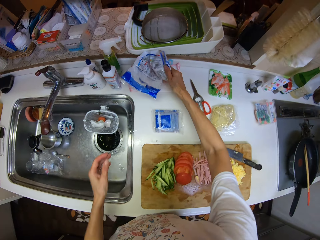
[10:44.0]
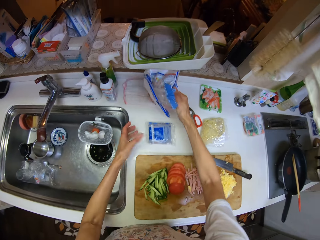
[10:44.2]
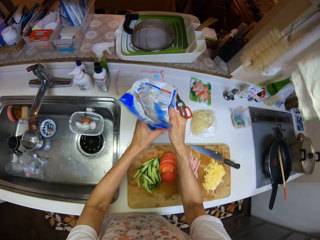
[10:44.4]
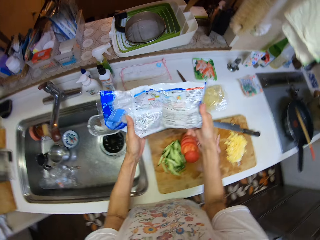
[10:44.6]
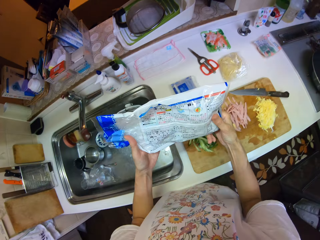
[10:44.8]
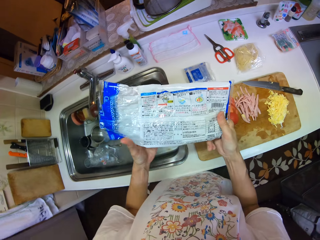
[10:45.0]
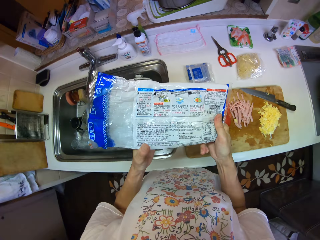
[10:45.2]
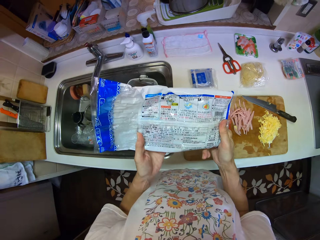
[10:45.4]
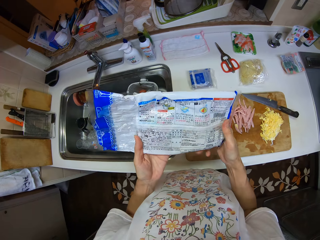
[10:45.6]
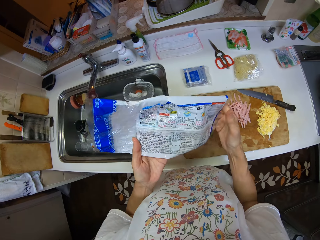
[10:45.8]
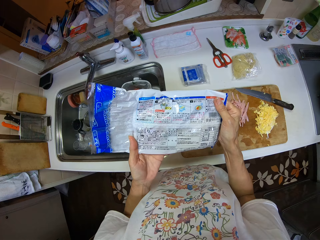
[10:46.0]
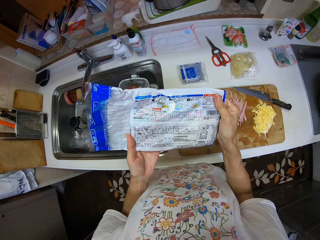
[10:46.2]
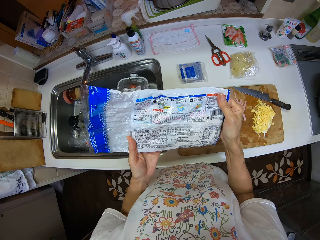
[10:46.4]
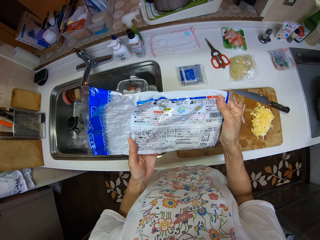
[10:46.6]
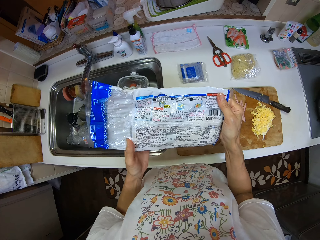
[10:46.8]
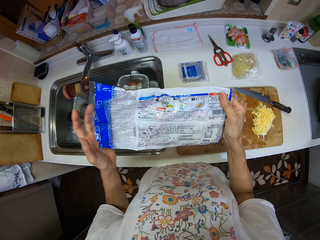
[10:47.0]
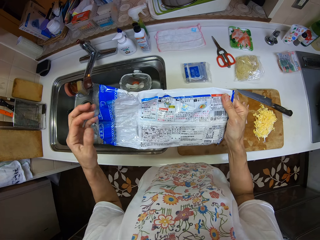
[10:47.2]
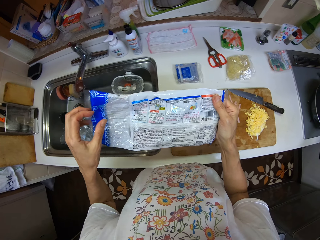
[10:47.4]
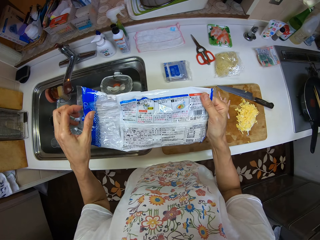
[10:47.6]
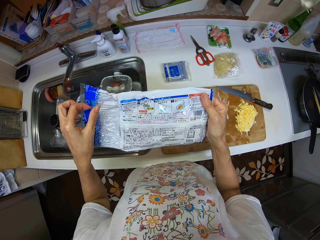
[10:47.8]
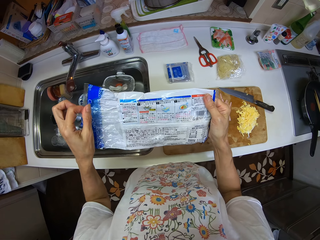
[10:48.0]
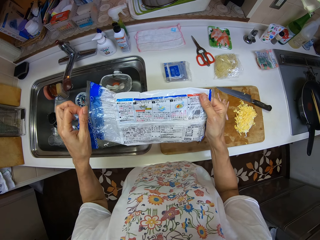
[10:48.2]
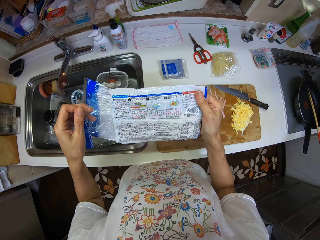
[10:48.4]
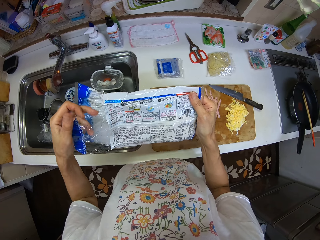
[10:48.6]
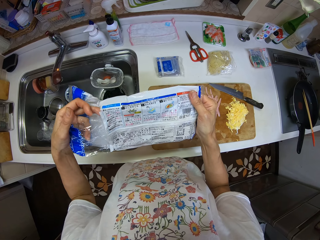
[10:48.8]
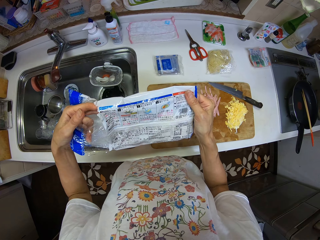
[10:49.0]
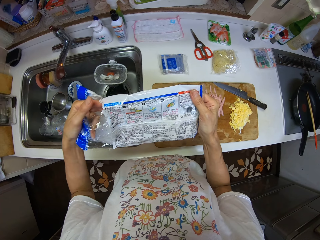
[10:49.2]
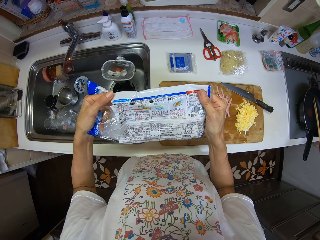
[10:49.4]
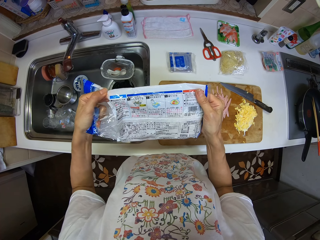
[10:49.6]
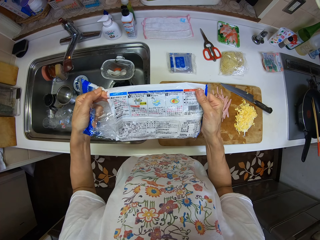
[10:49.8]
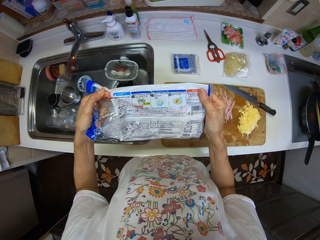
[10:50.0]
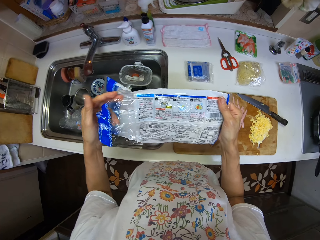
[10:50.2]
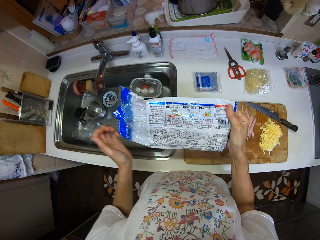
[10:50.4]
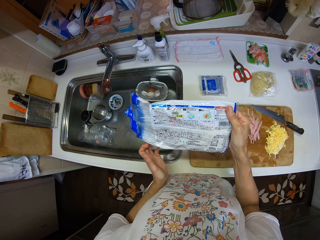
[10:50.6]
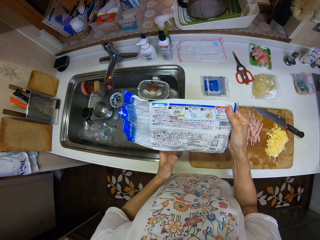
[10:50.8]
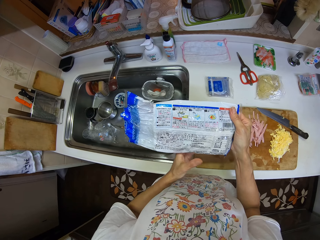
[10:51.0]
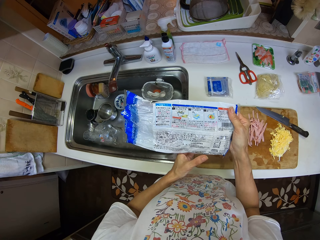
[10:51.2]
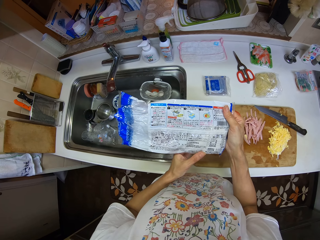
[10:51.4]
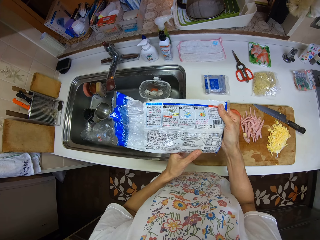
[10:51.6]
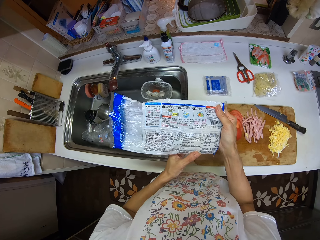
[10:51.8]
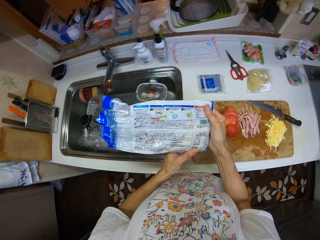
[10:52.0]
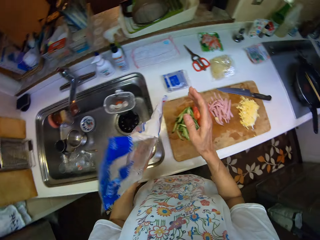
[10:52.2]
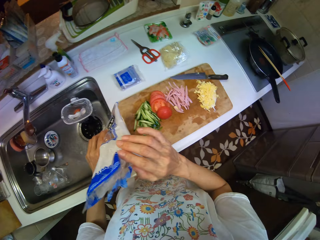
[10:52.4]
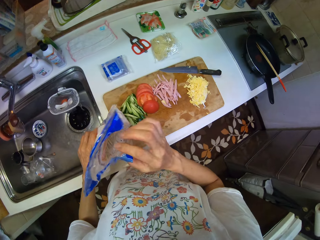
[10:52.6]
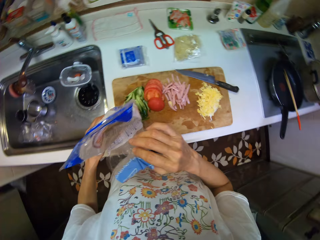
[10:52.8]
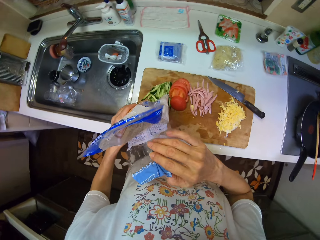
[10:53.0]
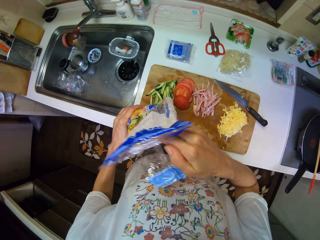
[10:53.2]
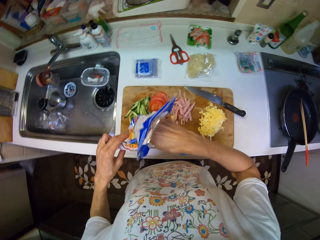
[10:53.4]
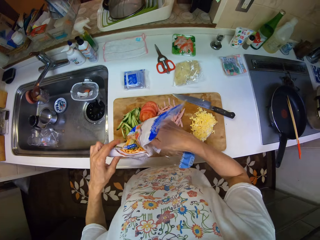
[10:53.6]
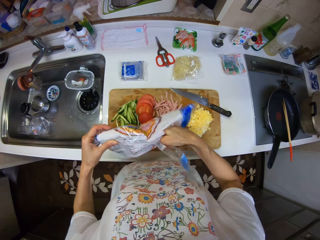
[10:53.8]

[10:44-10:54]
The camera wearer picks up a wrapper from the table with her right hand. She unfolds the wrapper with both her hands. She stares at the wrapper.

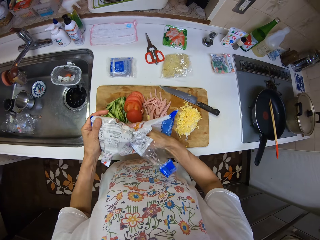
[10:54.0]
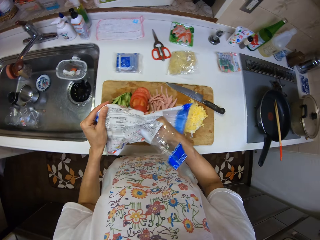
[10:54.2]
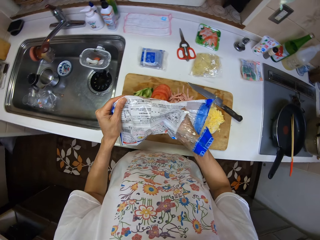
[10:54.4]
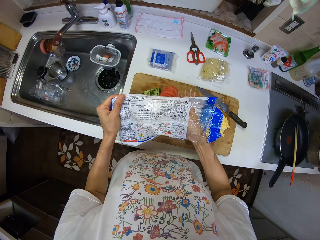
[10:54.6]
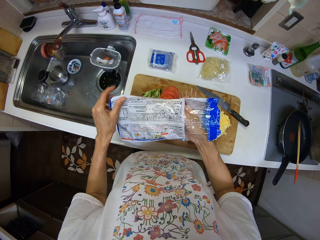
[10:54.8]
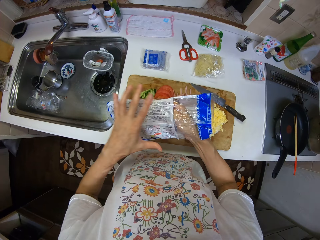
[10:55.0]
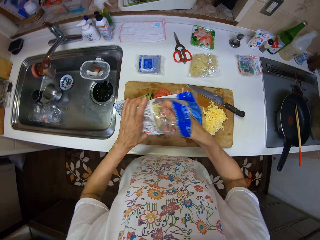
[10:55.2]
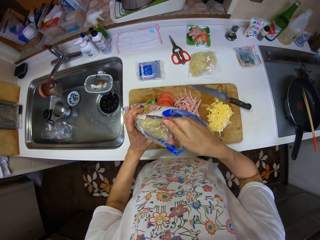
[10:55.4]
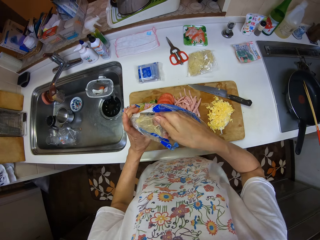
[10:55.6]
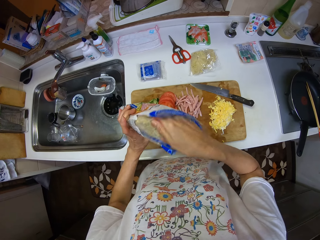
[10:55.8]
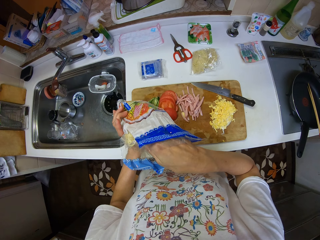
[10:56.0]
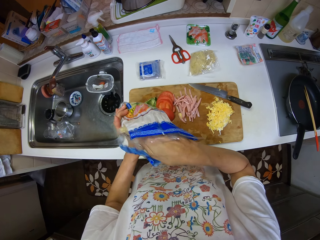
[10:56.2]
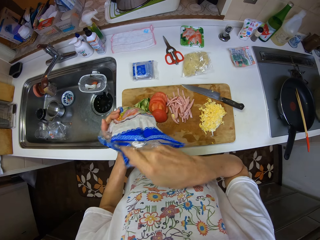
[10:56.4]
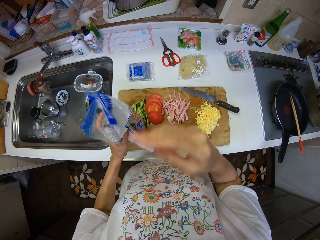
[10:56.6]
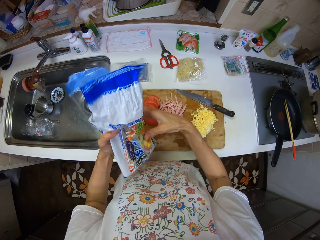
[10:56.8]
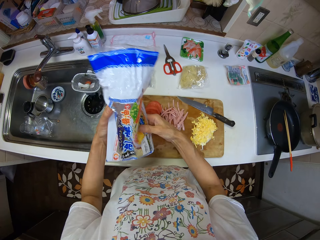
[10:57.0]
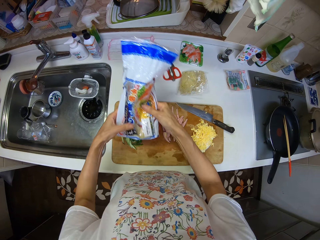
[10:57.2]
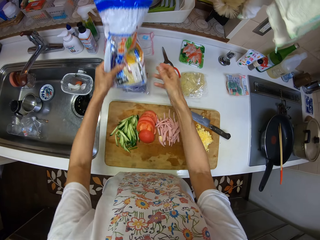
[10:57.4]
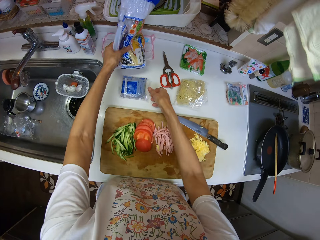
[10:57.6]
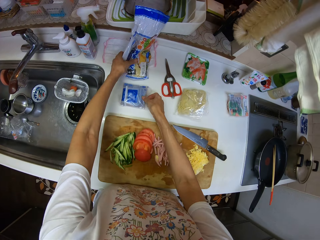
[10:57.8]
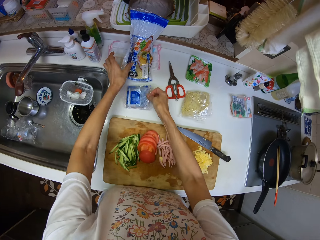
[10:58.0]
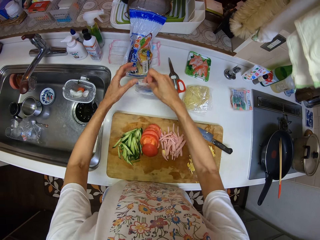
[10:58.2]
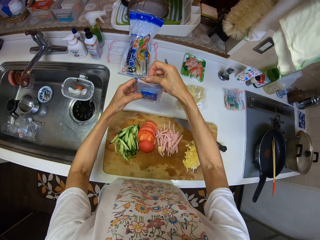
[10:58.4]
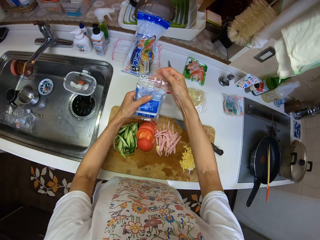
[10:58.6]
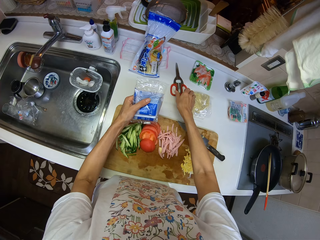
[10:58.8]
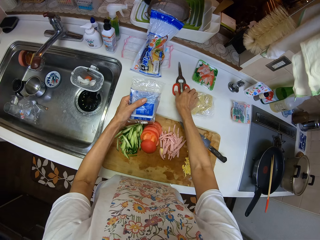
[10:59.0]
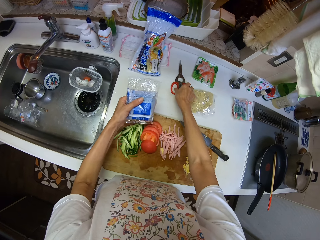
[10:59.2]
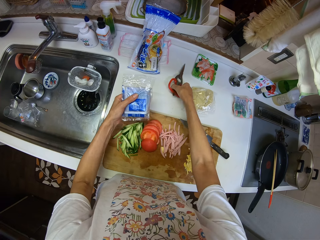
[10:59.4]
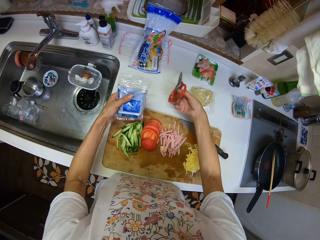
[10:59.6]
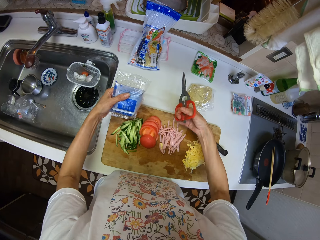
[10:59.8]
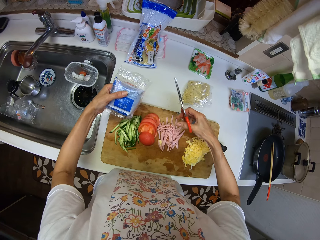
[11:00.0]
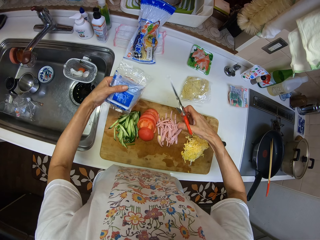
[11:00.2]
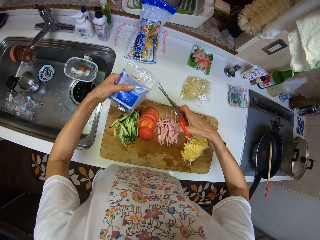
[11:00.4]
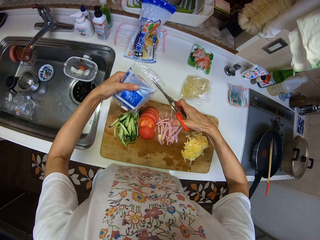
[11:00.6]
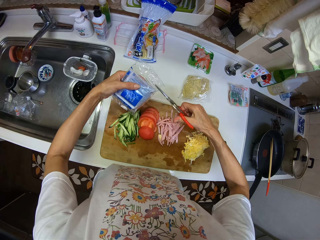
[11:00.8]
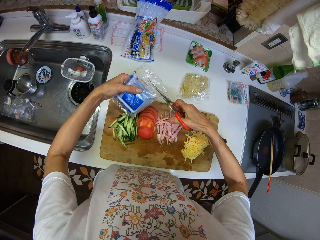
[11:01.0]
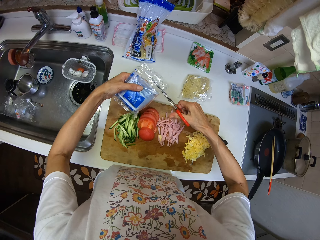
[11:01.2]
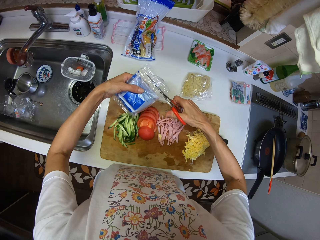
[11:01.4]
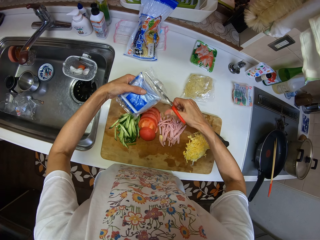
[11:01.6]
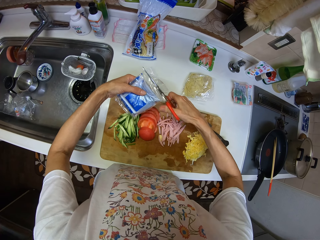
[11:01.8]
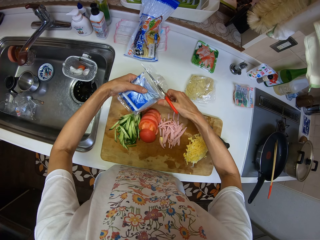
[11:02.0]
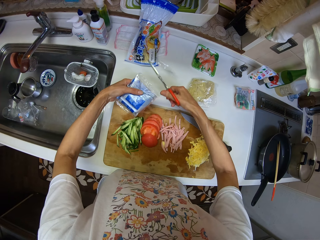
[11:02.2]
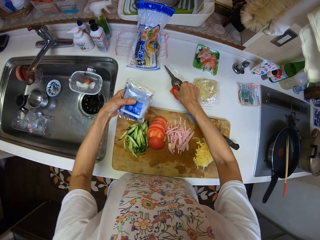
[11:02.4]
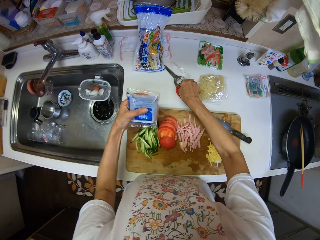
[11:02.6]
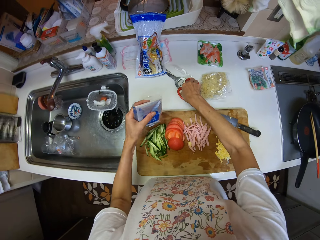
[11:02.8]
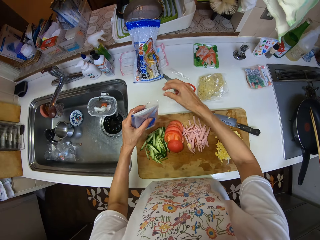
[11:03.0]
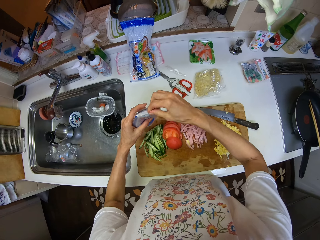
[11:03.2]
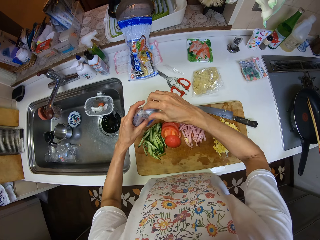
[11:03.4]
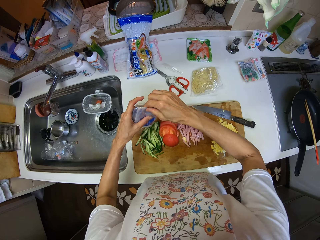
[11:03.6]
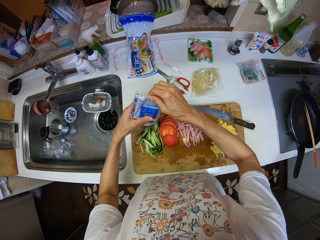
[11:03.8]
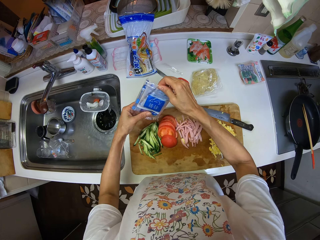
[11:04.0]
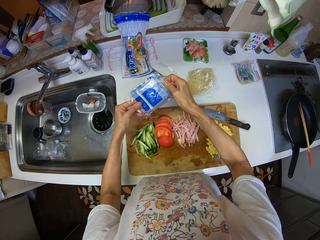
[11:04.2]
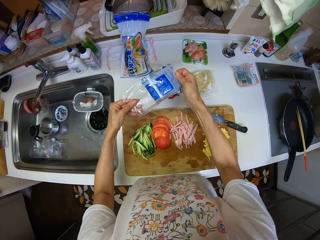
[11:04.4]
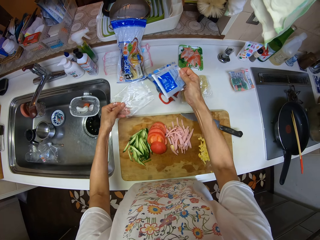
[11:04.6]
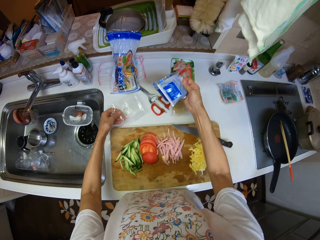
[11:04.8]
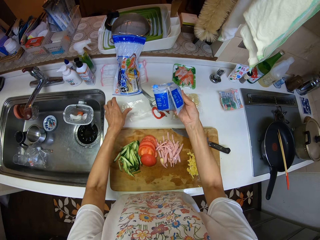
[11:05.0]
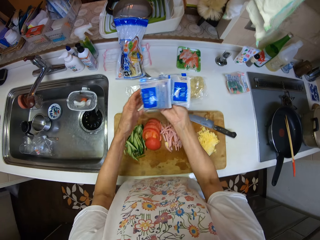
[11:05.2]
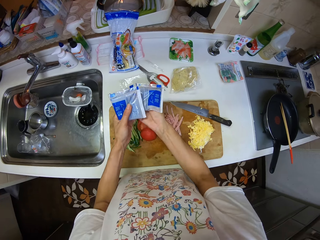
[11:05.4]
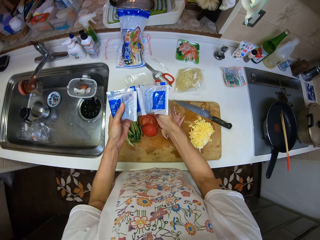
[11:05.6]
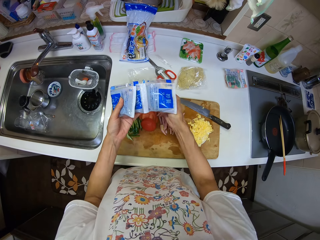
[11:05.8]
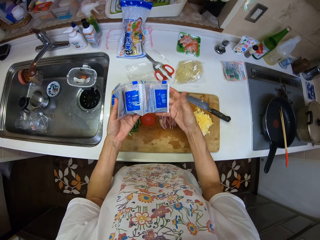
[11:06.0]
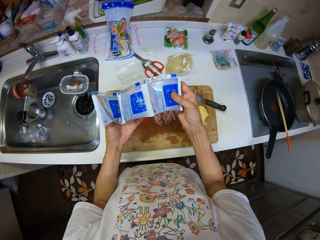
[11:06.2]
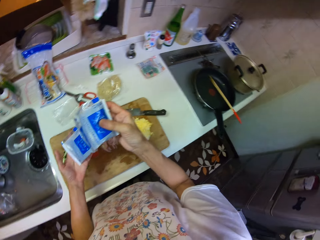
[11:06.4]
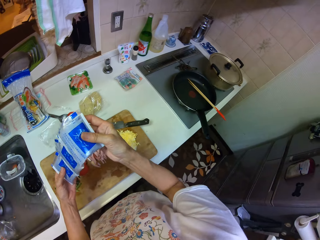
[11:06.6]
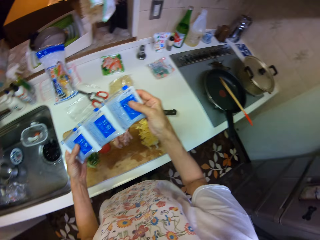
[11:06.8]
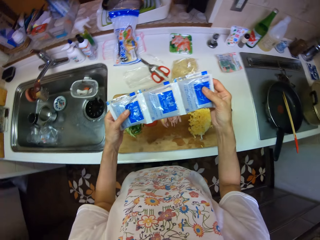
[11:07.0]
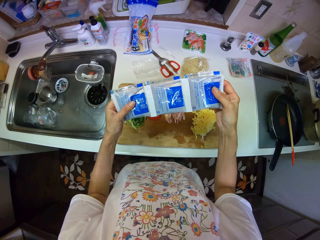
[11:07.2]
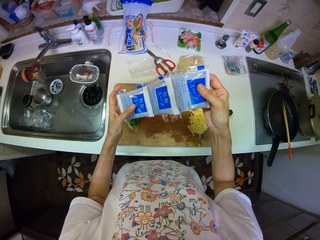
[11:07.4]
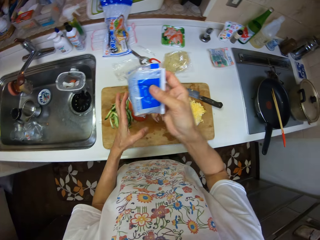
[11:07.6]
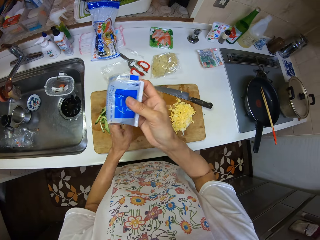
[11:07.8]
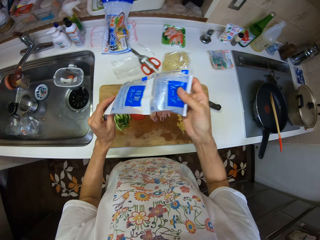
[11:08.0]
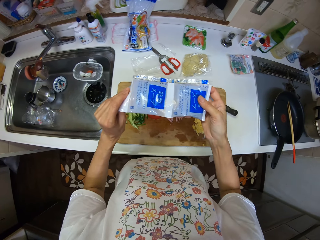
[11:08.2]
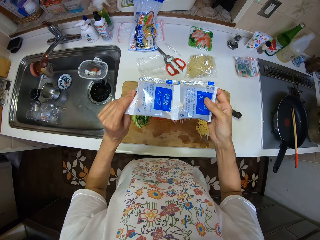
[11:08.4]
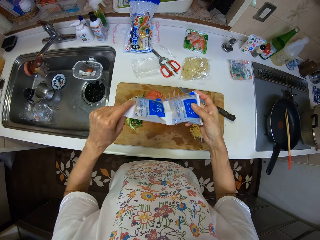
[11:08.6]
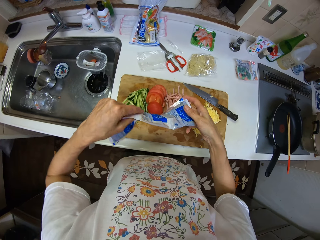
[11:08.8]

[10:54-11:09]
The camera wearer holds a wrapped dough from the wrapper with her right hand. She removes something. She picks up a pack from the table with her right hand. She places the wrapper on the table. She picks up the scissors from the table with her right hand. She cuts the pack with the scissors in her right hand. She places the scissors on the table. She takes out spice from the wrapper with her right hand. She removes the polythene paper cover. She places the wrapper on the table with her left hand. She holds the packets of something.
